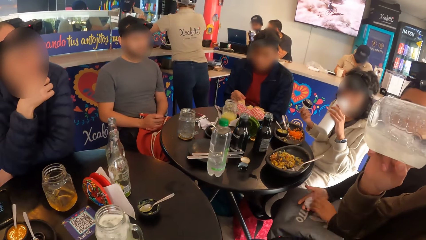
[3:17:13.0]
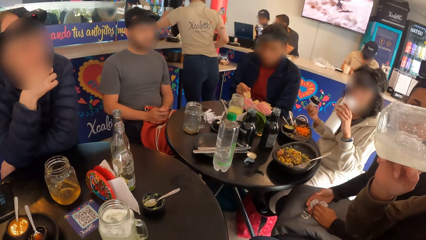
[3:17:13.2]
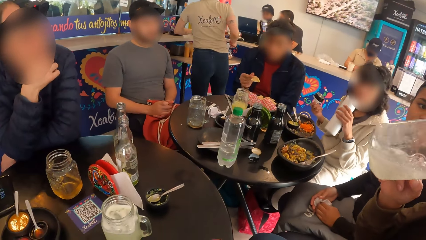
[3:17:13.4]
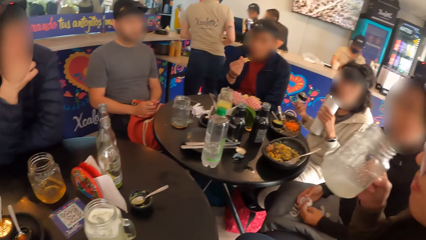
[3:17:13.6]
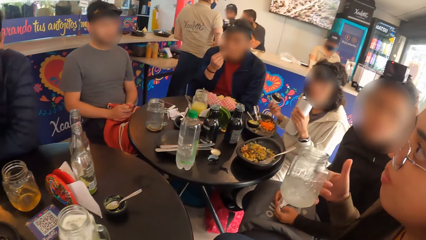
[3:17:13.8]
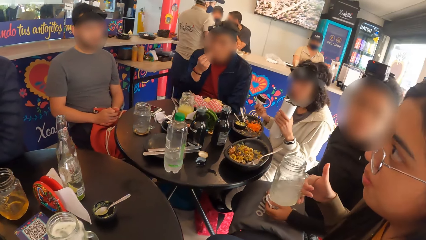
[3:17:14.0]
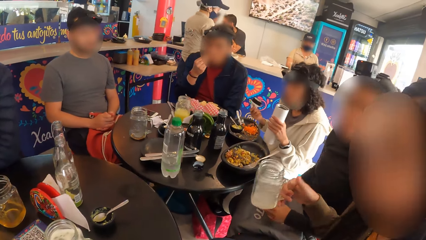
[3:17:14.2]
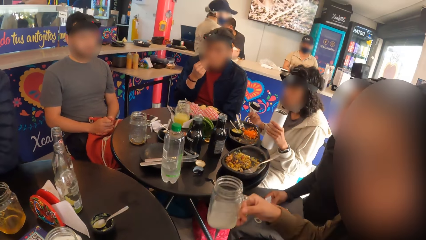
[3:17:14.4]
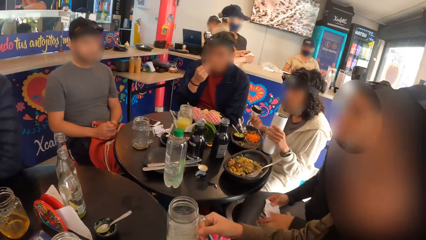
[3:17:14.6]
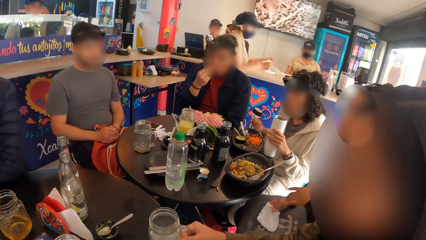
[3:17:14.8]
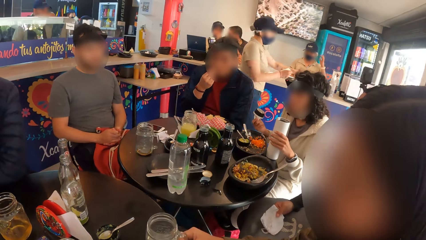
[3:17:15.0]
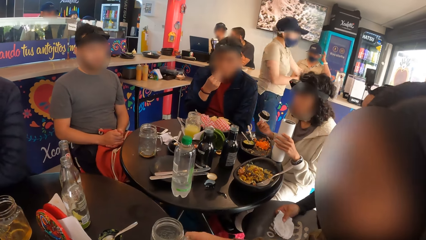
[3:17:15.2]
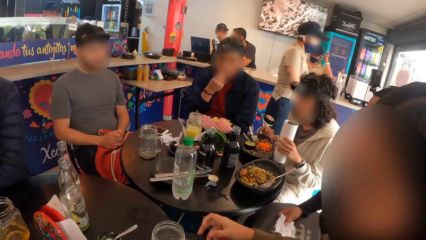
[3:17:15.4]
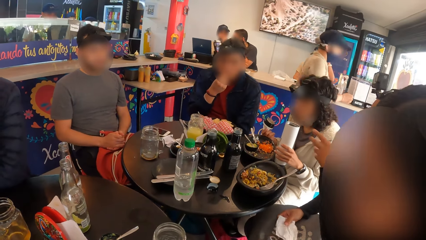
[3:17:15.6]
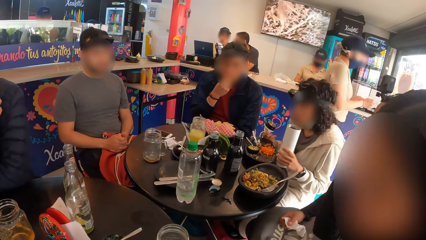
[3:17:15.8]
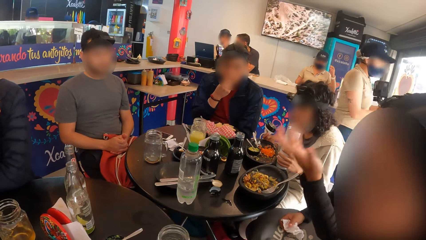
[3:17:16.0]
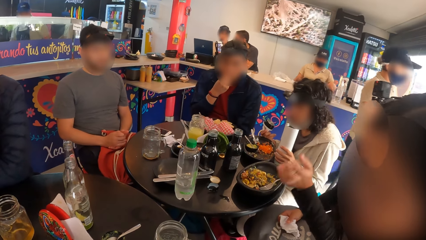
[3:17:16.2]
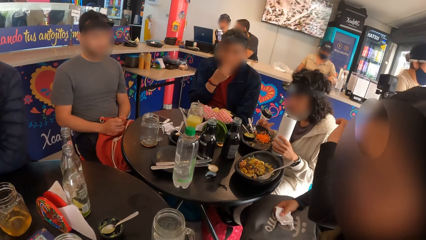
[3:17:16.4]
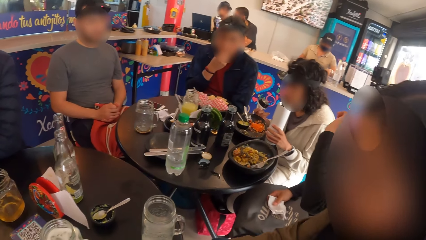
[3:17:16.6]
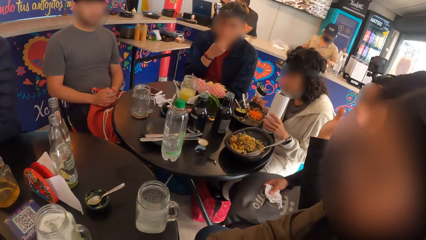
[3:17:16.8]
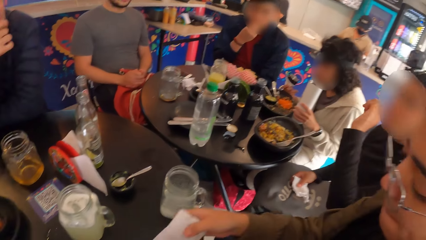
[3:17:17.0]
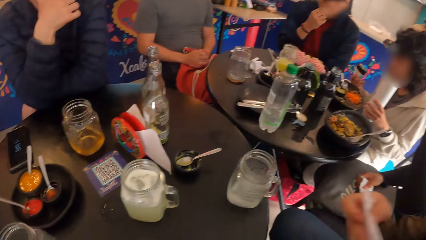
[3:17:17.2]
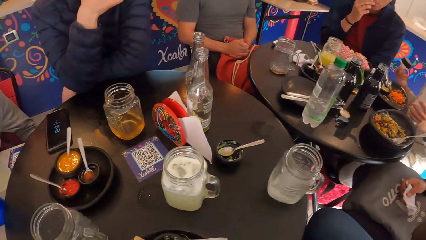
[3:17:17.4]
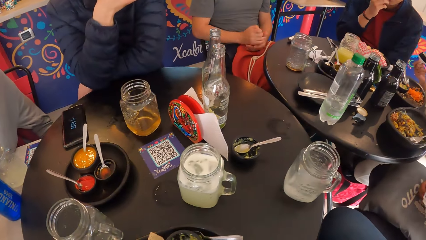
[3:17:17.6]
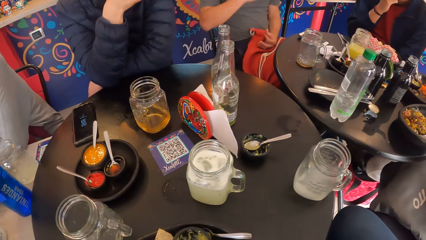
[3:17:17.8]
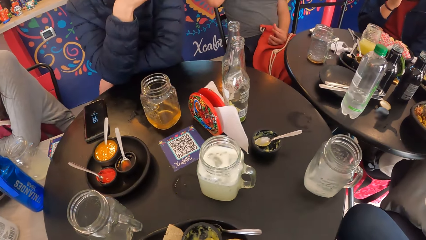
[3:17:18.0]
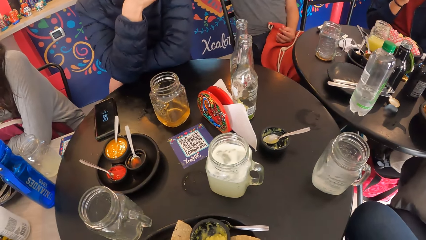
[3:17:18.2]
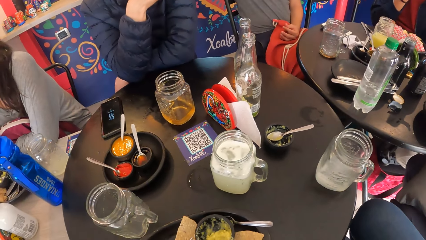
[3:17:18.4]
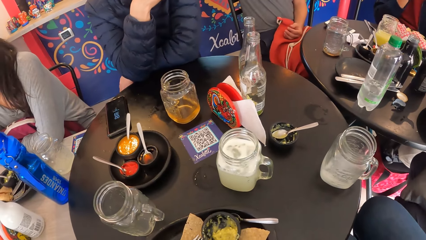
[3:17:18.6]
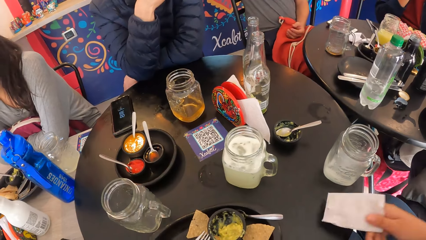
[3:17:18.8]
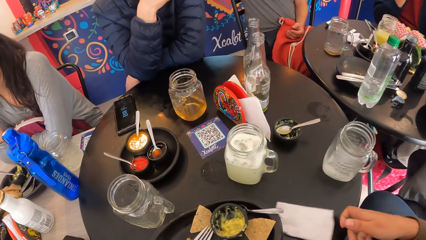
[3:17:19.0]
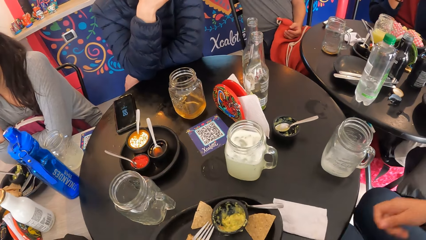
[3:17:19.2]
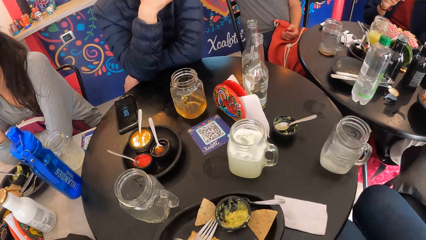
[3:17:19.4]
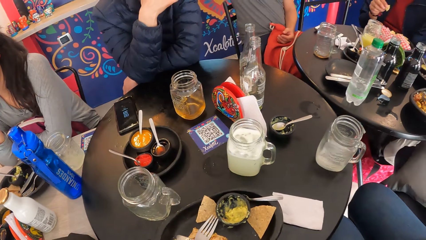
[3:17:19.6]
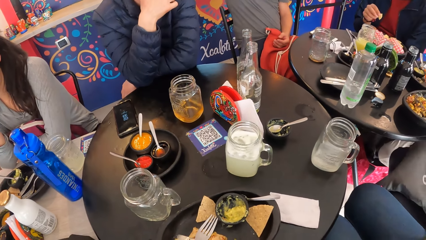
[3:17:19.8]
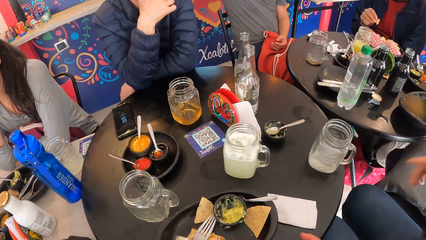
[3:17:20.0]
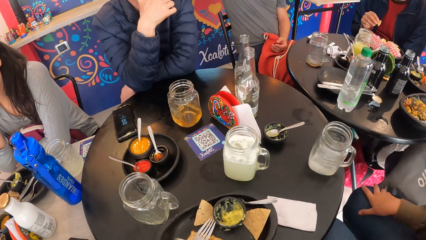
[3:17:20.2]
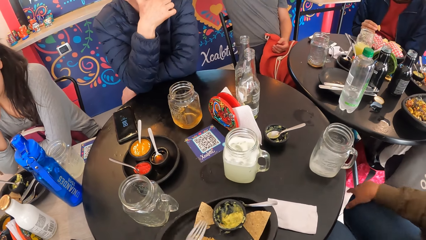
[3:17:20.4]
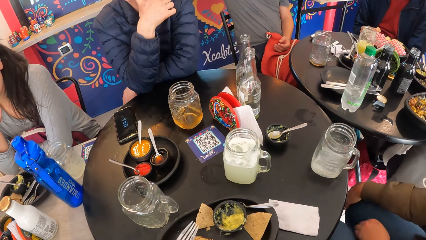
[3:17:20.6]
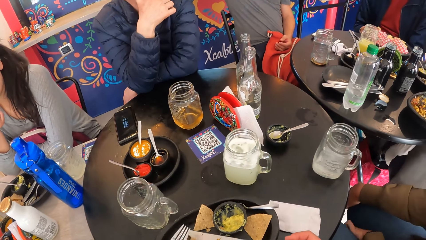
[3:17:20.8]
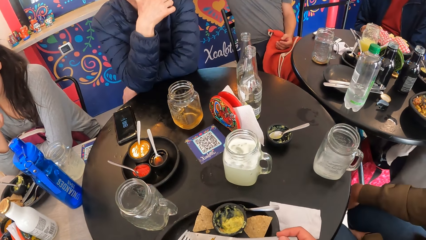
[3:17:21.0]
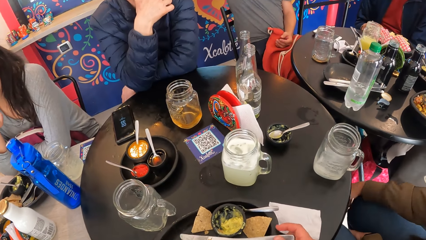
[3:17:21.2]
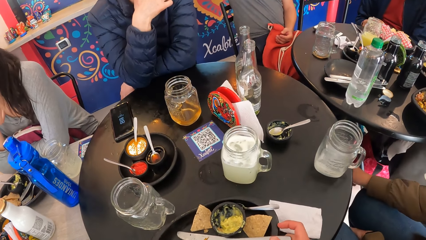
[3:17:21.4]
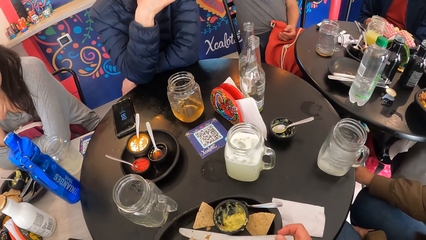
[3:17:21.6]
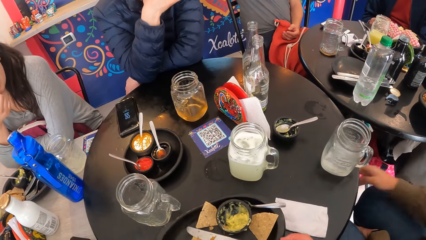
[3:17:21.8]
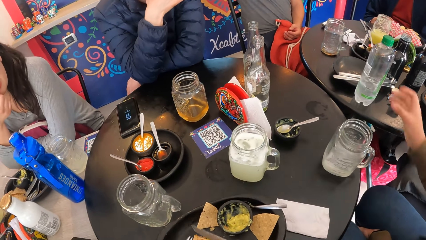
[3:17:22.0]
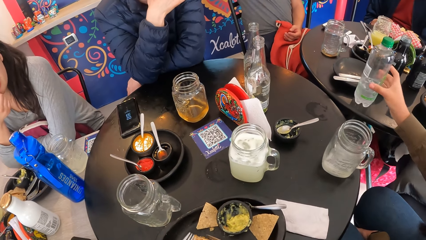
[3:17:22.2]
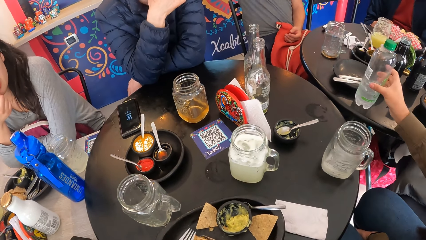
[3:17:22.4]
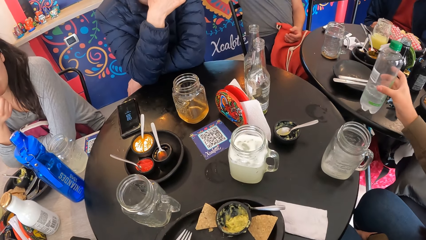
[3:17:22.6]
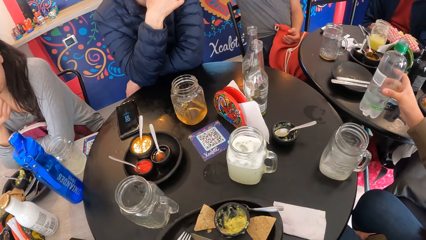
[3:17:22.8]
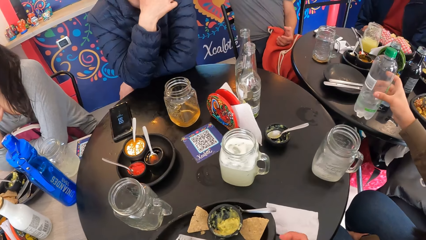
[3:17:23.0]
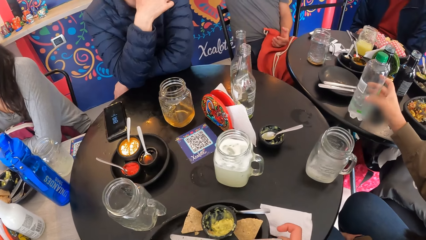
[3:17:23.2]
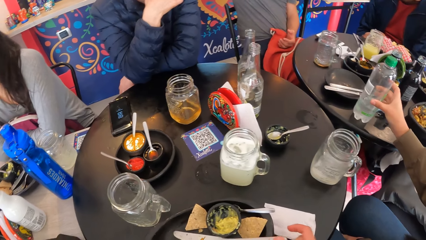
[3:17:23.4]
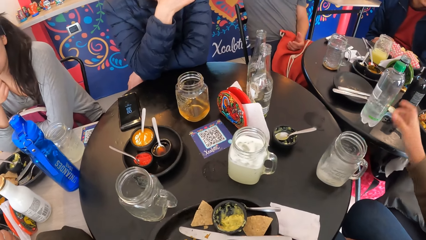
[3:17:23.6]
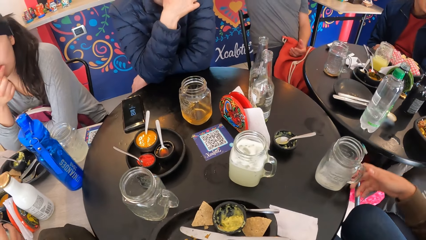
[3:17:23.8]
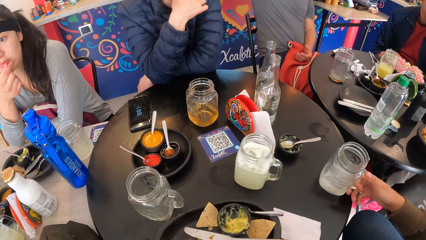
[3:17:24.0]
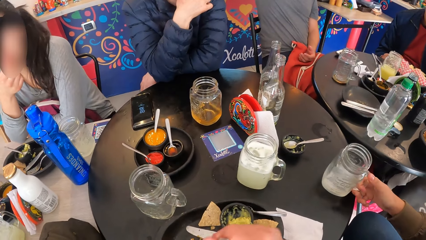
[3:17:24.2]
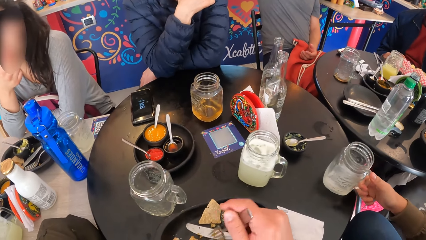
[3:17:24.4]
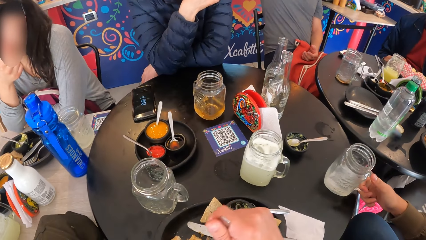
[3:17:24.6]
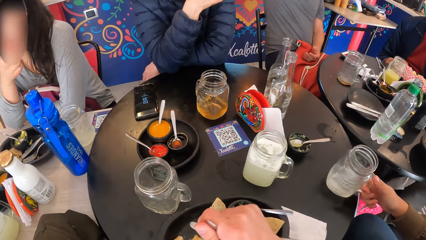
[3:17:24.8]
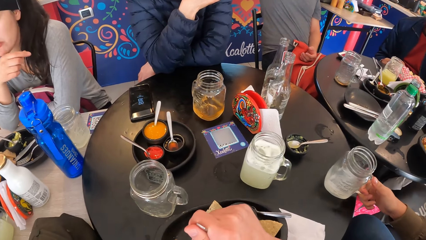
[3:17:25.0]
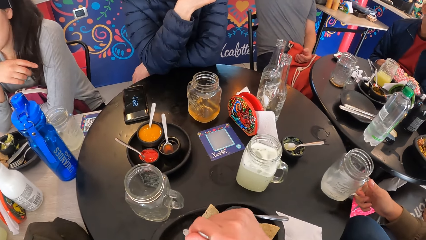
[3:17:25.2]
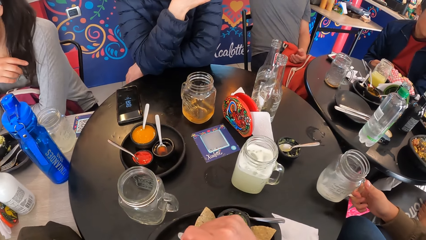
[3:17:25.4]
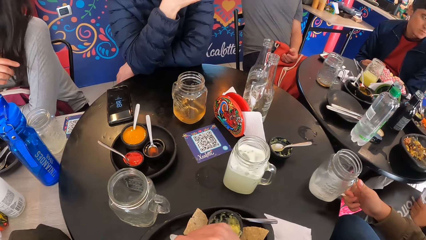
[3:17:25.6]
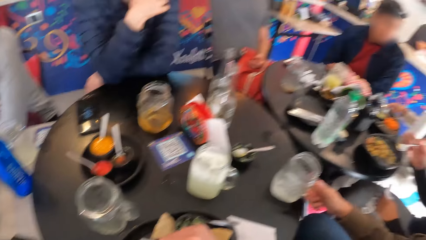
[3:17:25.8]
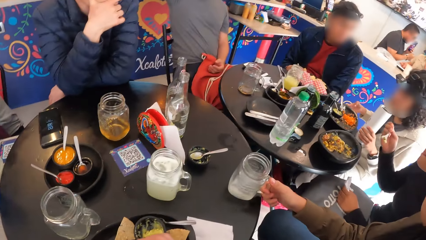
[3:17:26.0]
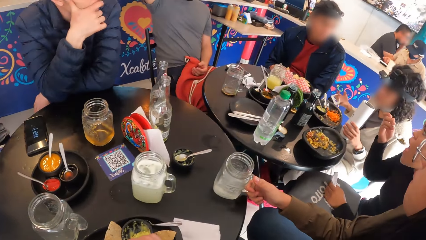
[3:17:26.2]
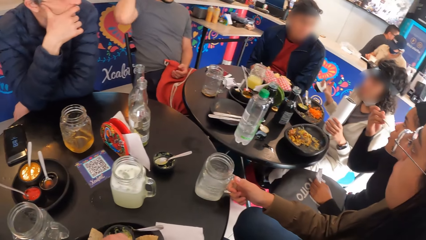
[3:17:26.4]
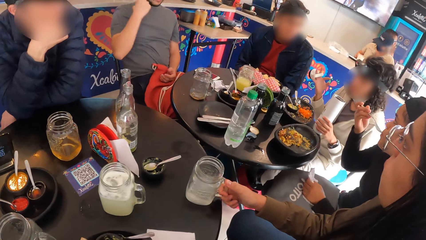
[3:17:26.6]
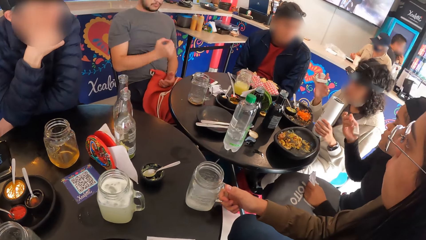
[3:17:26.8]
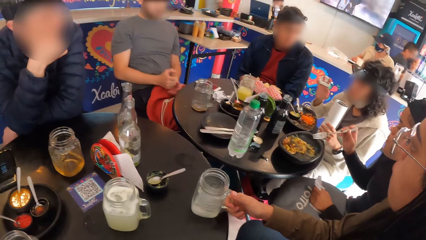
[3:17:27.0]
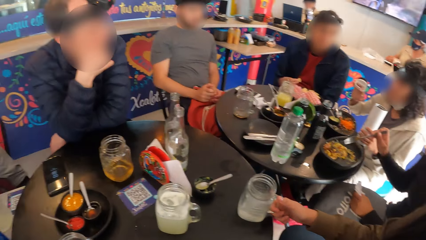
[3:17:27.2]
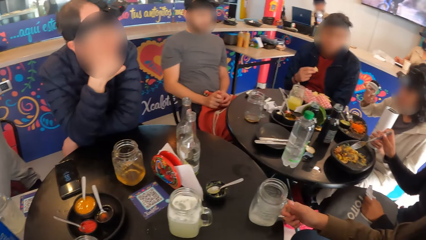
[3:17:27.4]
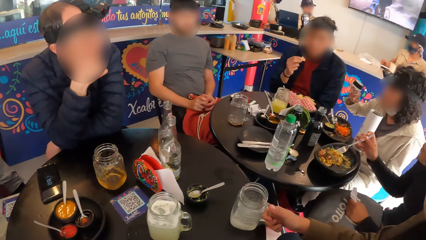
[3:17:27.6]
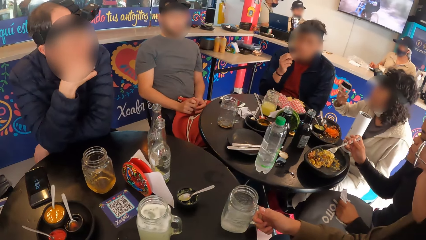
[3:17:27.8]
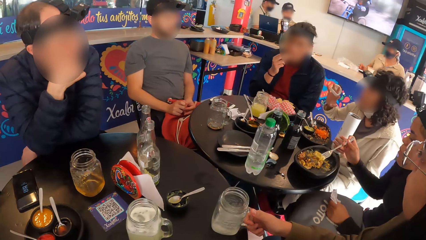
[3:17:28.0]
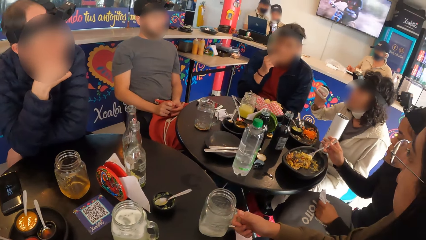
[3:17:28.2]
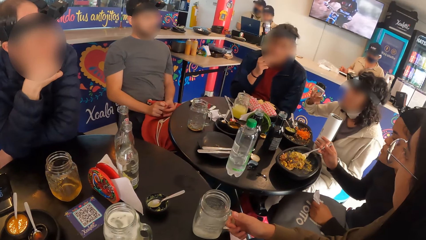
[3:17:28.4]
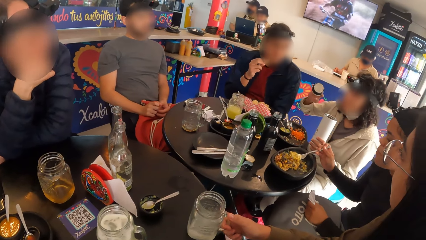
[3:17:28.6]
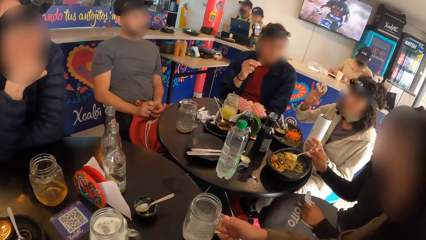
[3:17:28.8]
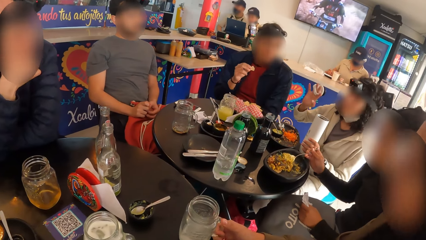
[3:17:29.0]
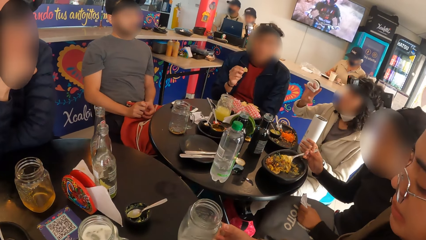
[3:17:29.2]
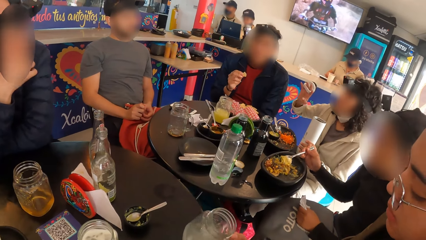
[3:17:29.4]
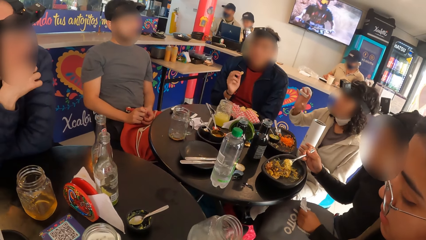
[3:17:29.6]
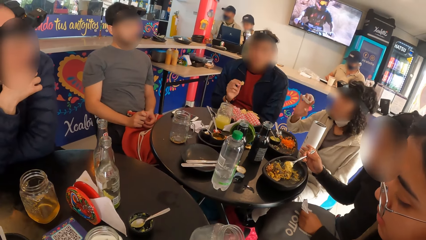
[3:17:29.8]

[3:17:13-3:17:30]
The camera wearer looks around. A woman drops the mug of juice on the table with her right hand. She picks up the serviette from the table with her right hand. She drops the serviette on the table with her right hand. The camera wearer touches the fork on the plate with his left hand. He picks up the cutlery. The woman moves a bottle on the table with her right hand. The camera wearer puts down the knife. The woman carries the mug of juice from the table with her right hand. The camera wearer looks around.
